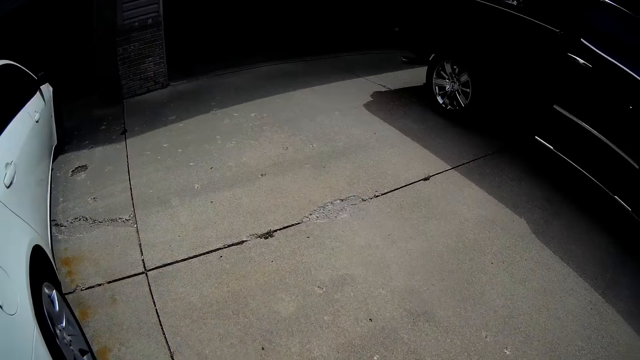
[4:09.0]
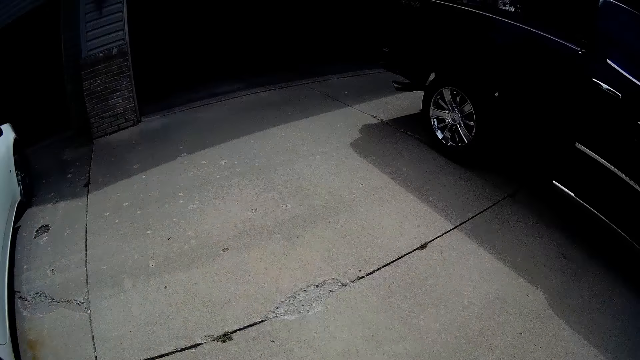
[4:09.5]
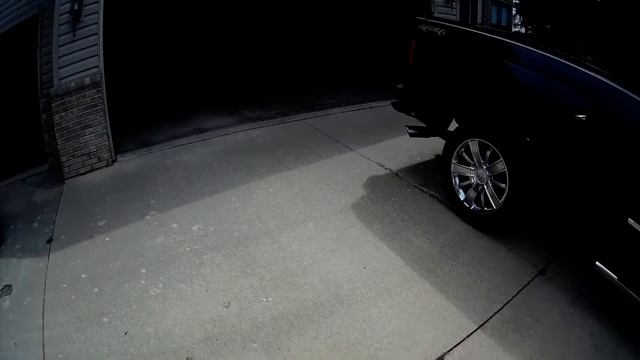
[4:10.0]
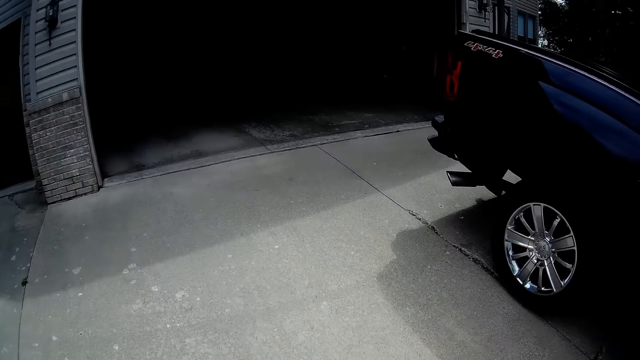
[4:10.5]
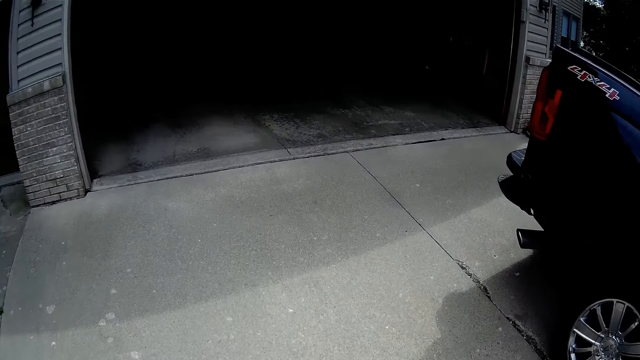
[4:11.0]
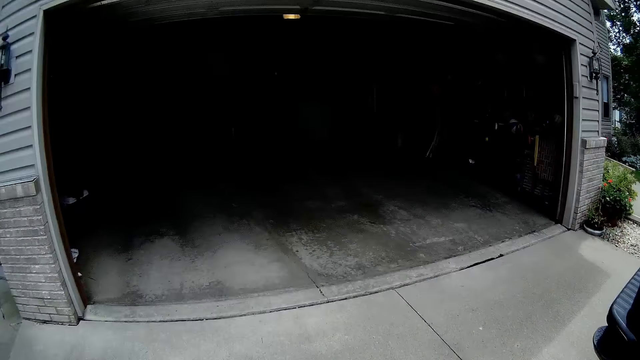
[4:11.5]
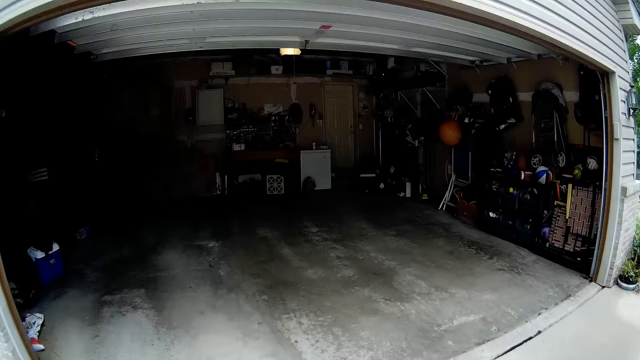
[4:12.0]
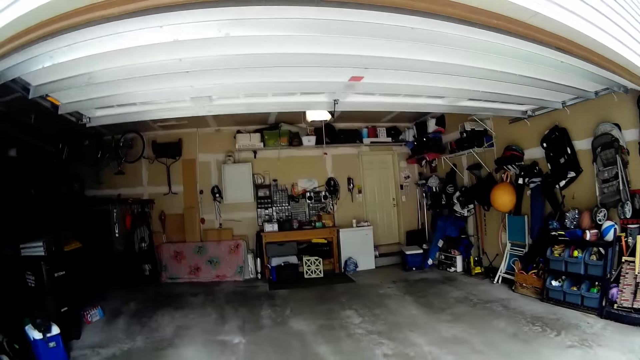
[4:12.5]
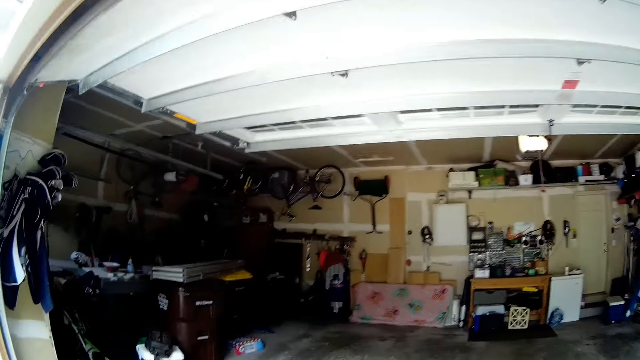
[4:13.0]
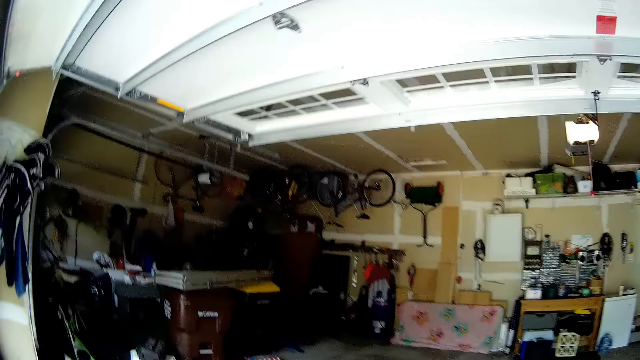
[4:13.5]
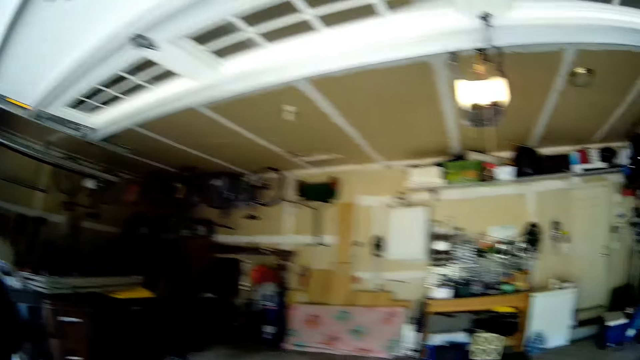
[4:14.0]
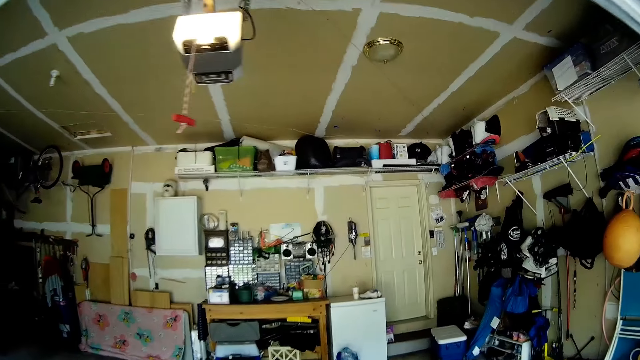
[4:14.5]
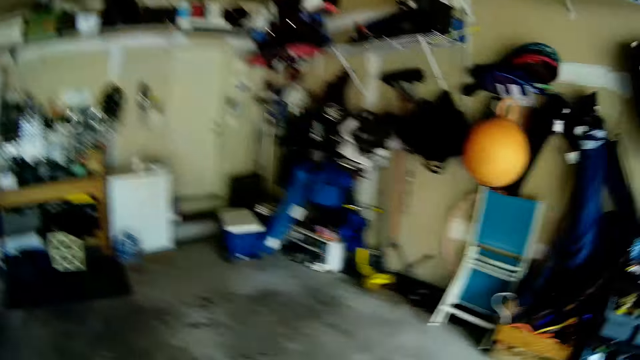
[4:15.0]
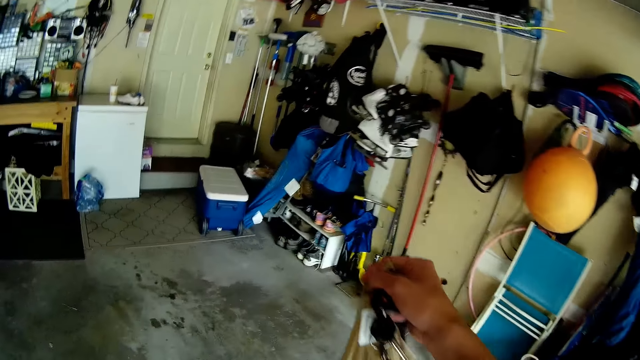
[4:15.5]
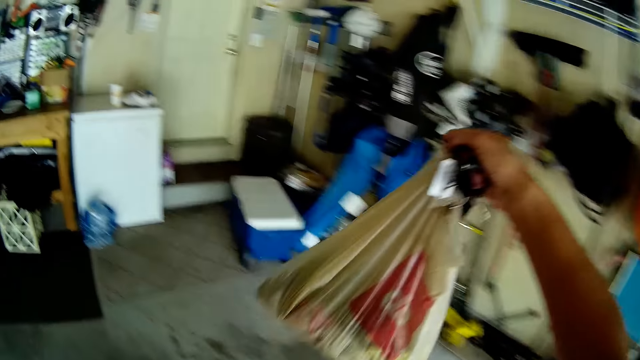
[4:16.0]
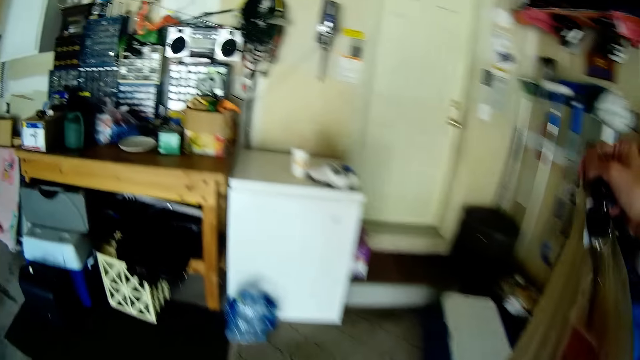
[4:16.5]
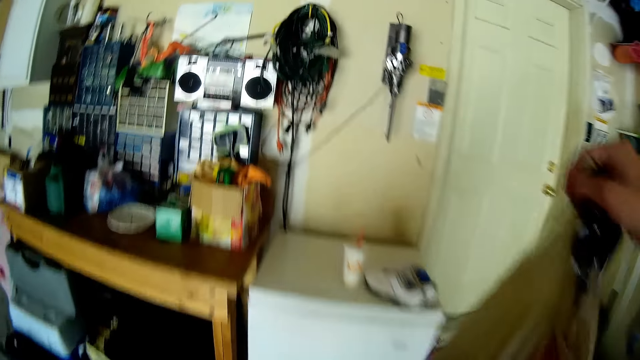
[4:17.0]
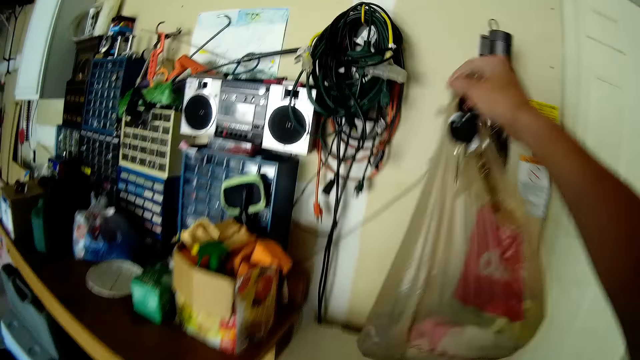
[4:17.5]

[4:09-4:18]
The camera wearer walks away from the car. She walks into the garage. She holds up the plastic bag in her right hand.

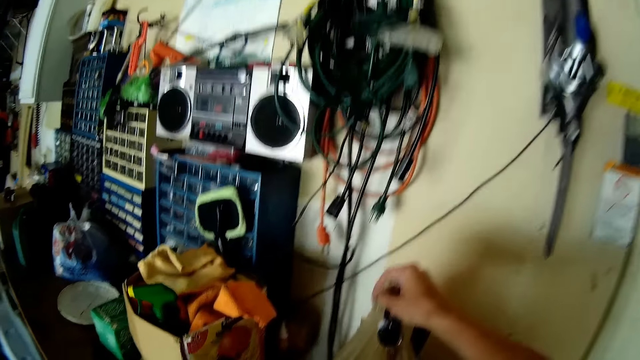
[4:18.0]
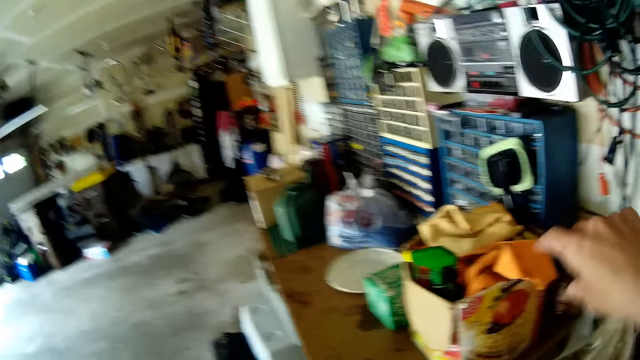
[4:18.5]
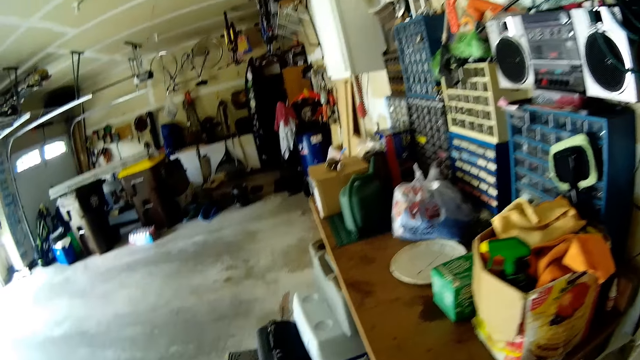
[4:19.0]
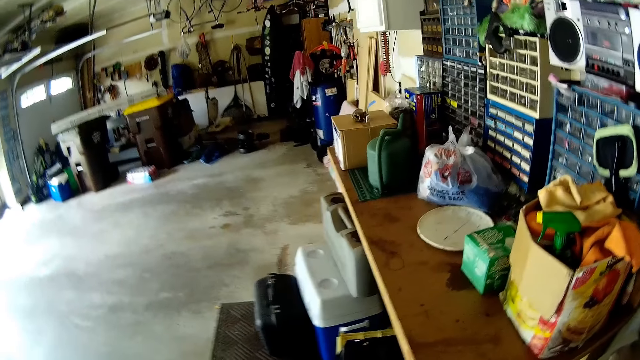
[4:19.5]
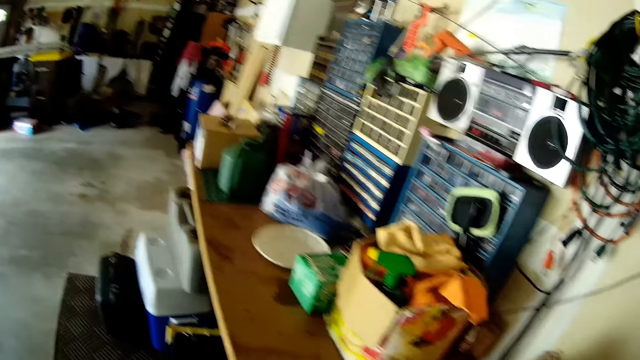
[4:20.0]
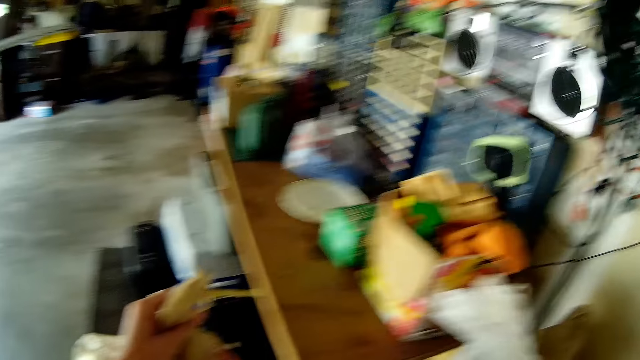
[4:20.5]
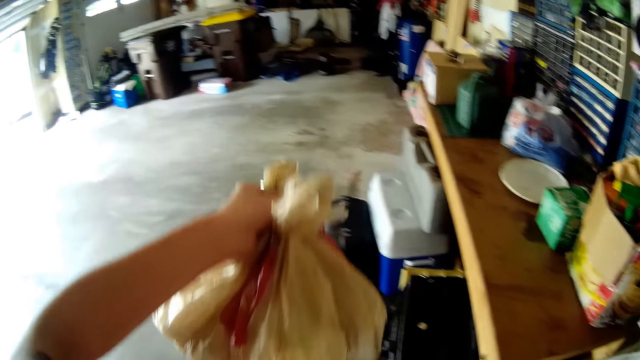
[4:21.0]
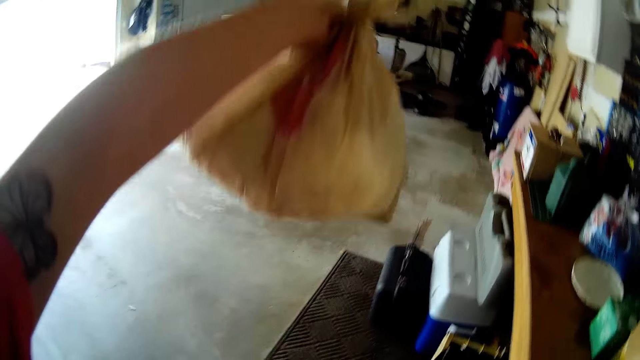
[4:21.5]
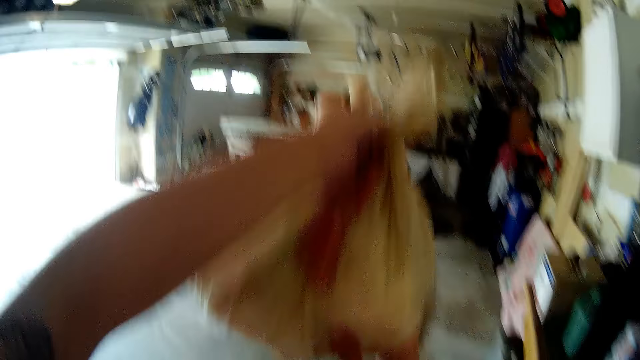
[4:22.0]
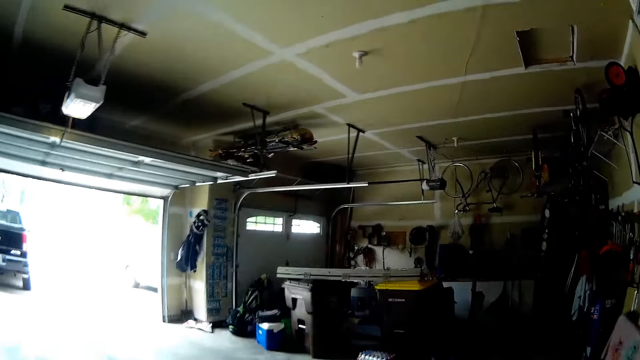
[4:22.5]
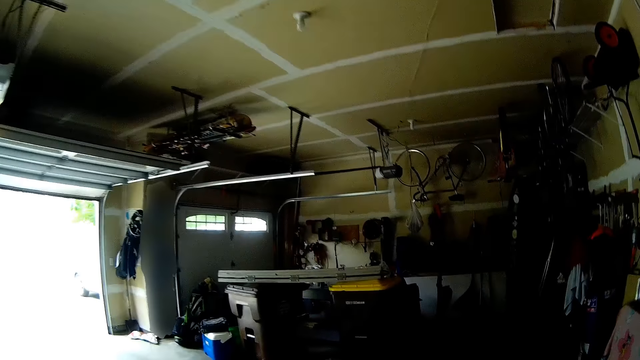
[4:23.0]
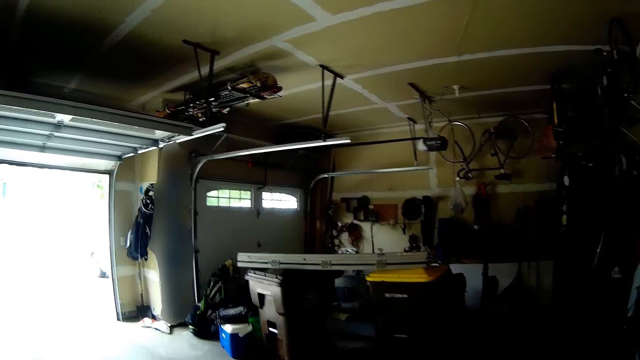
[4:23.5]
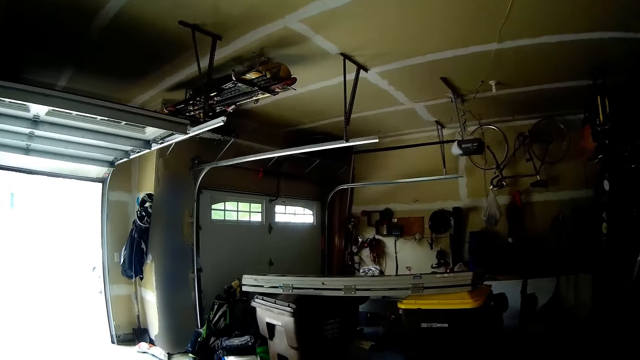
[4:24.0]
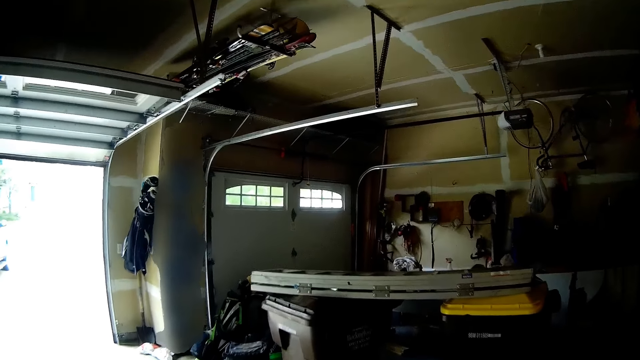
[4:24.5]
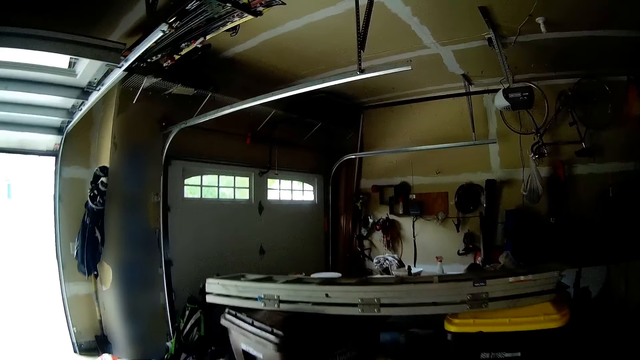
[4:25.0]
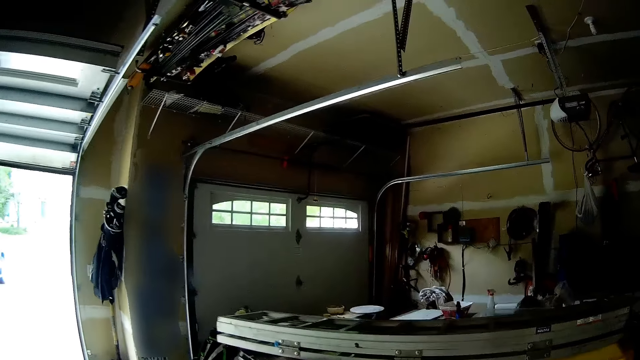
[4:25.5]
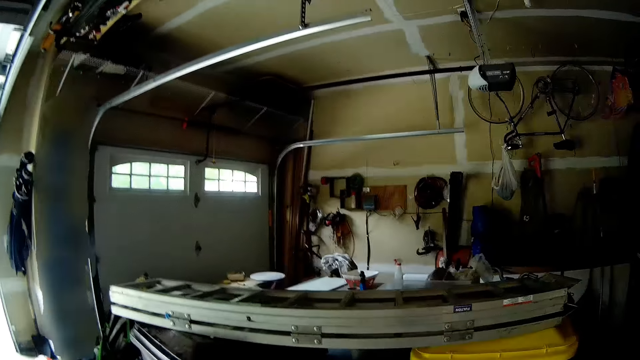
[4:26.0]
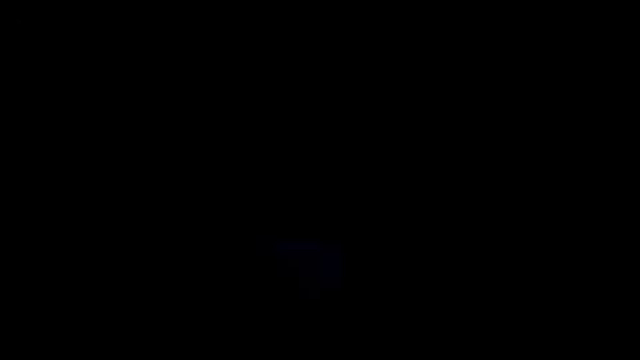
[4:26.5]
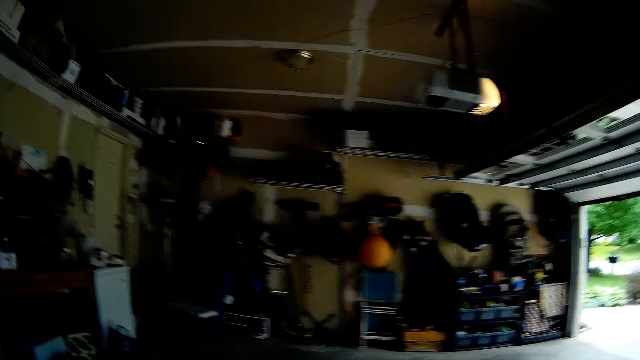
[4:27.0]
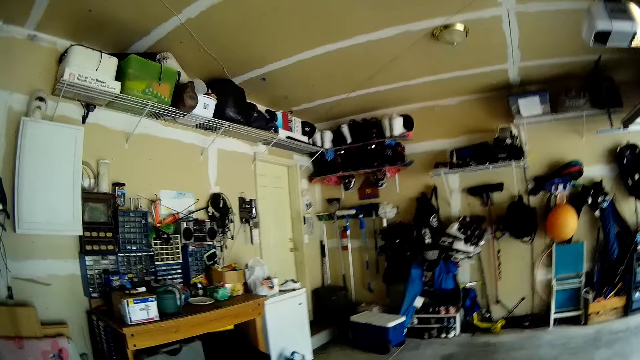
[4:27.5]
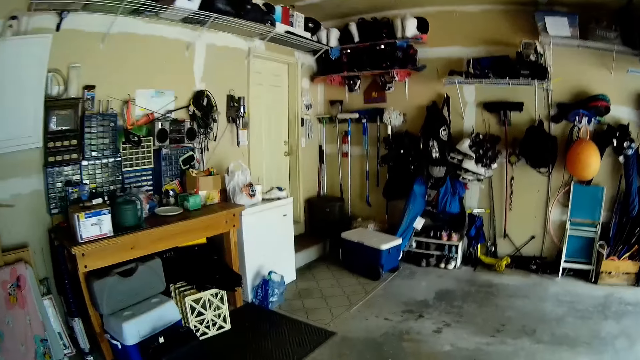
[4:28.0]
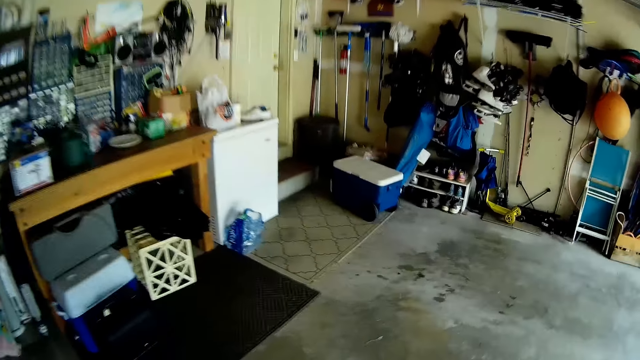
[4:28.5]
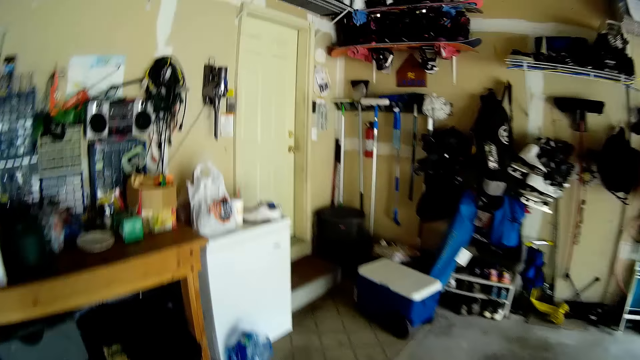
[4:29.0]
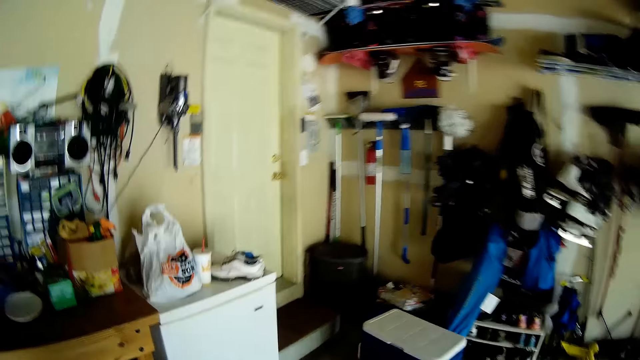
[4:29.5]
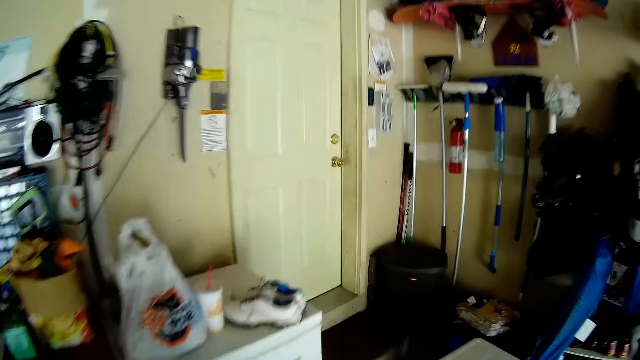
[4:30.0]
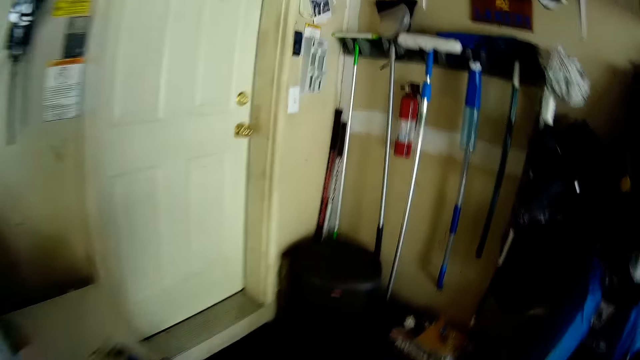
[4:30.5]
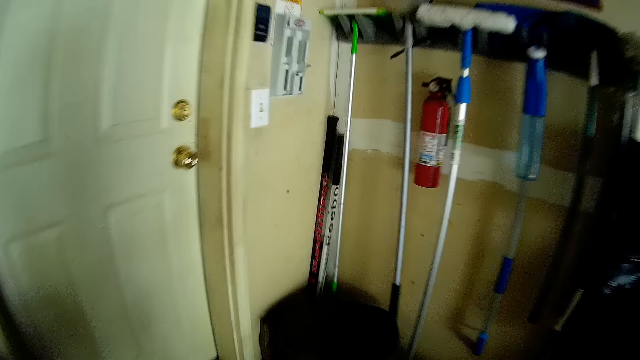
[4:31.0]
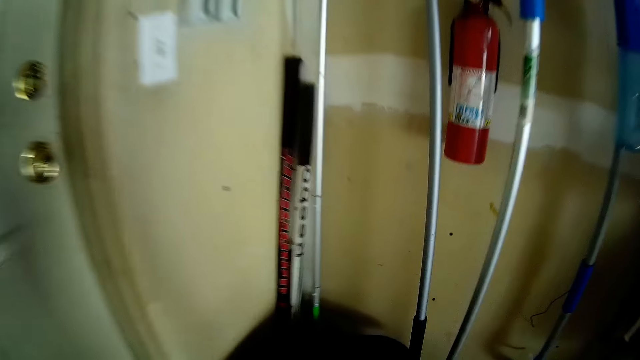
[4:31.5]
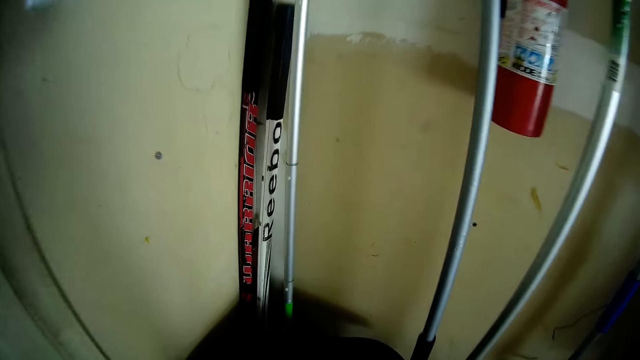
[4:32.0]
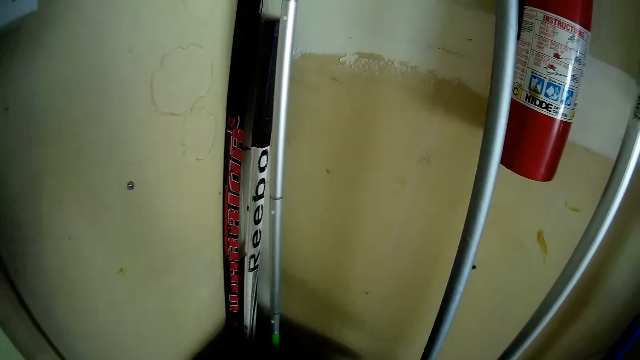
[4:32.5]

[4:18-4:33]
The camera wearer drops the plastic bag in her right hand on a mini refrigerator in the garage. She walks in the room. She drops a plastic bag on the mini refrigerator with her right hand. She holds up the plastic bag in her left hand. She puts the hands down with the bags. She walks in the room.
